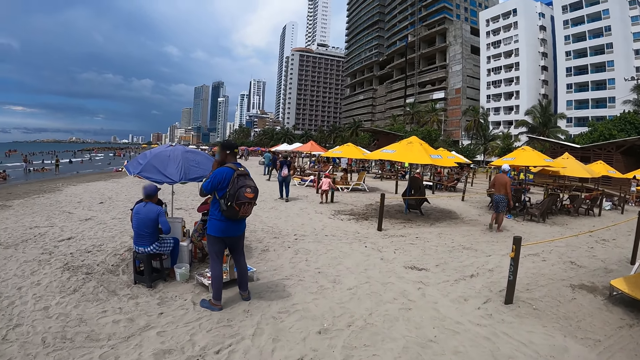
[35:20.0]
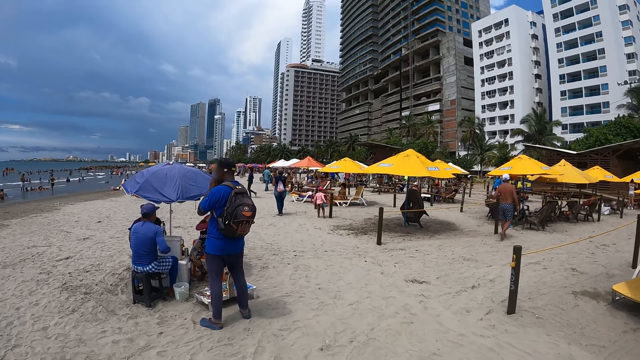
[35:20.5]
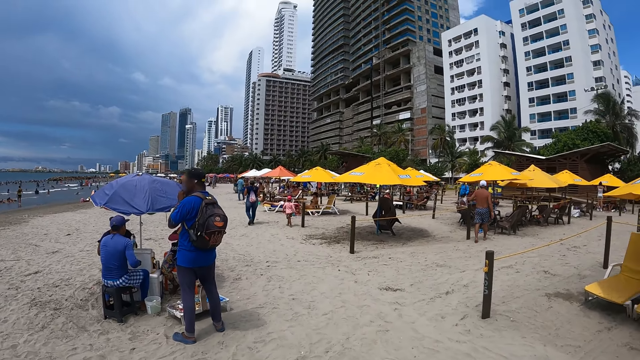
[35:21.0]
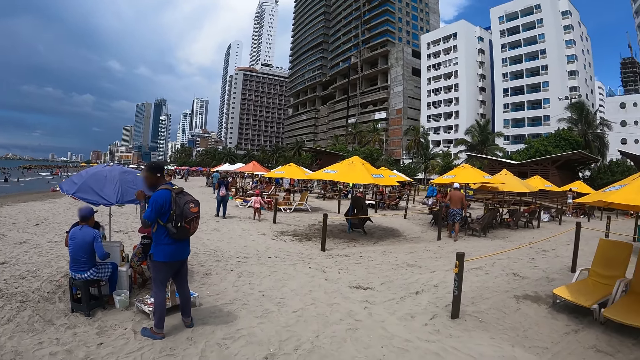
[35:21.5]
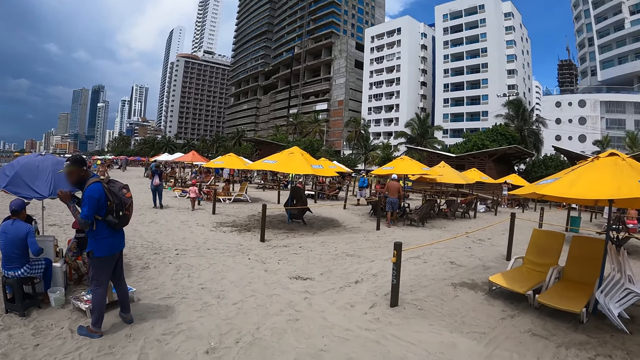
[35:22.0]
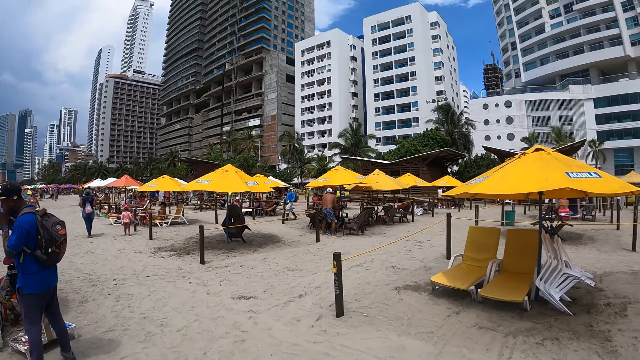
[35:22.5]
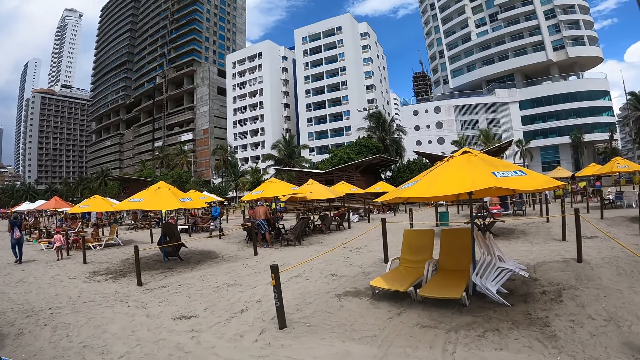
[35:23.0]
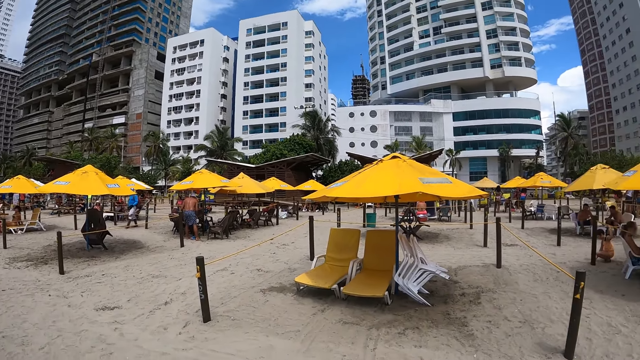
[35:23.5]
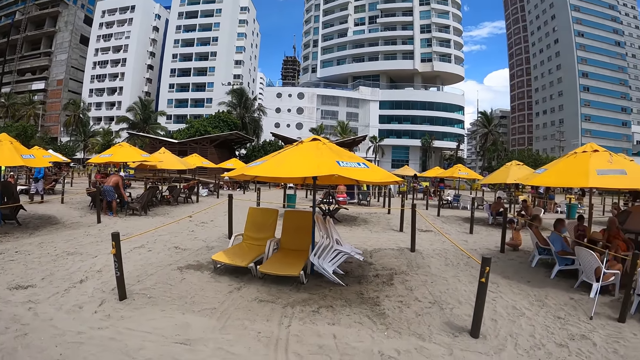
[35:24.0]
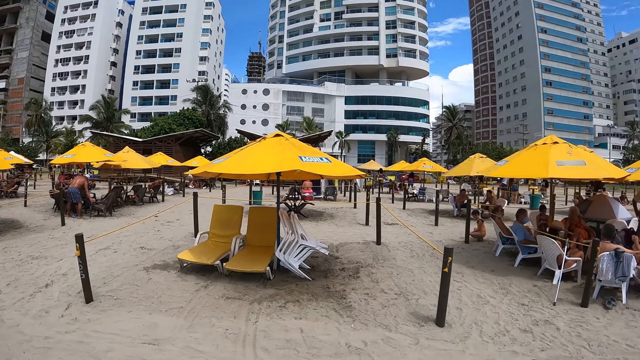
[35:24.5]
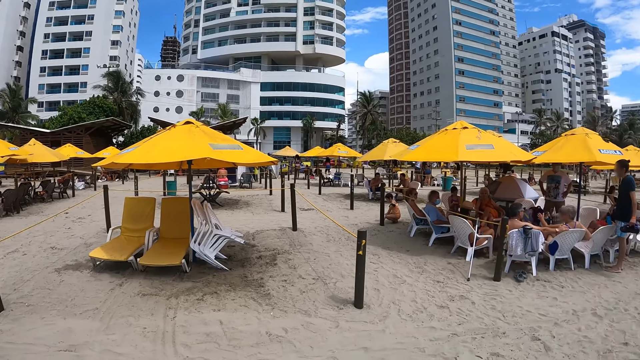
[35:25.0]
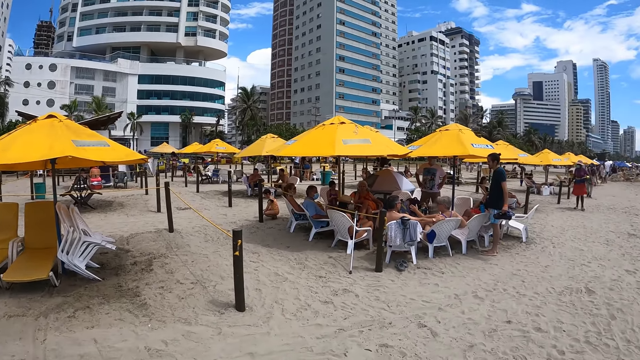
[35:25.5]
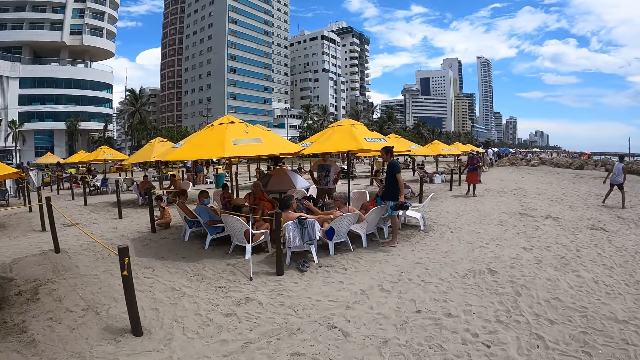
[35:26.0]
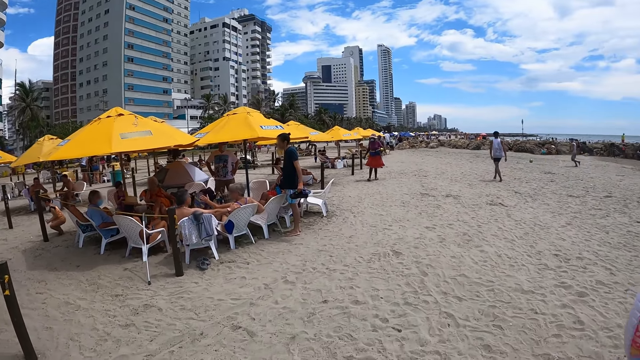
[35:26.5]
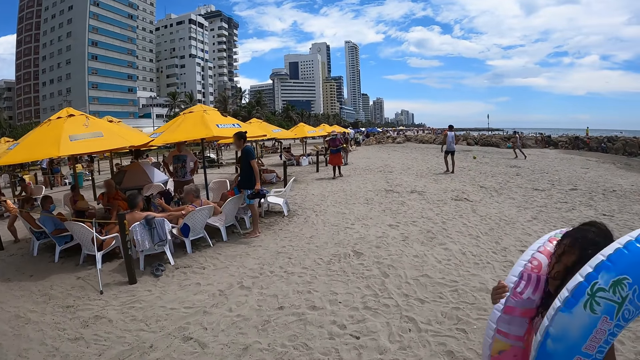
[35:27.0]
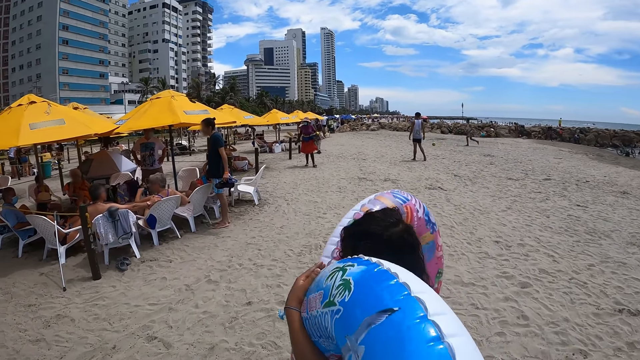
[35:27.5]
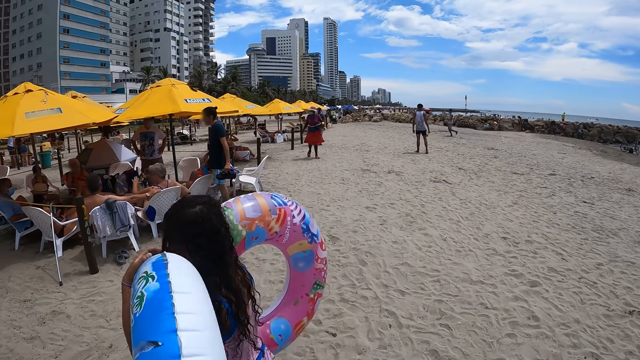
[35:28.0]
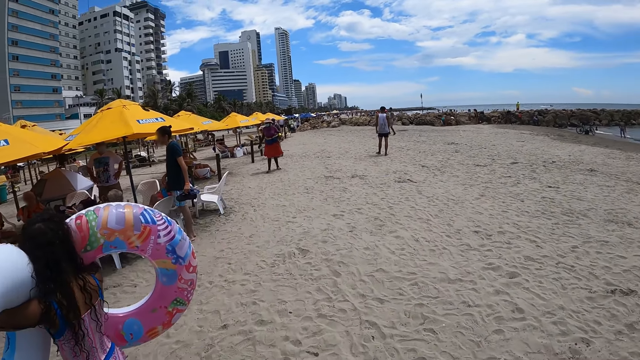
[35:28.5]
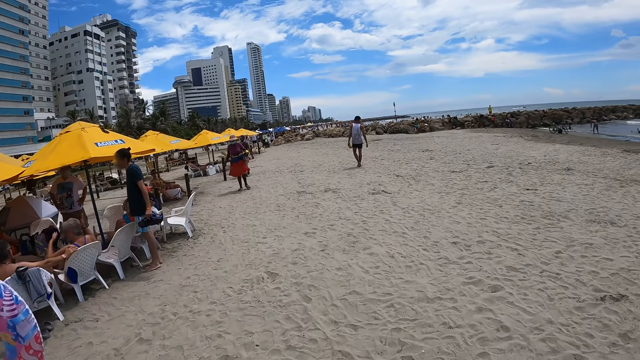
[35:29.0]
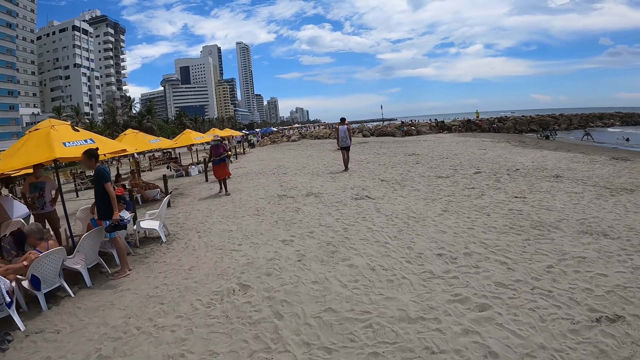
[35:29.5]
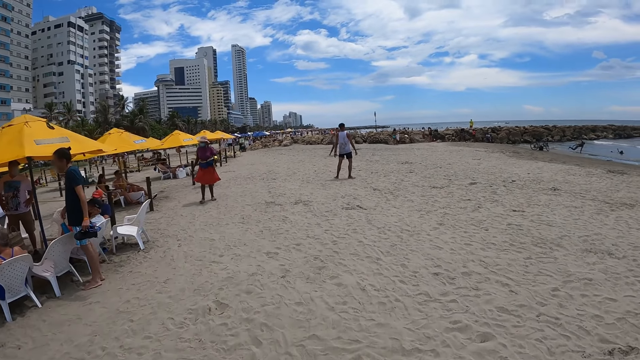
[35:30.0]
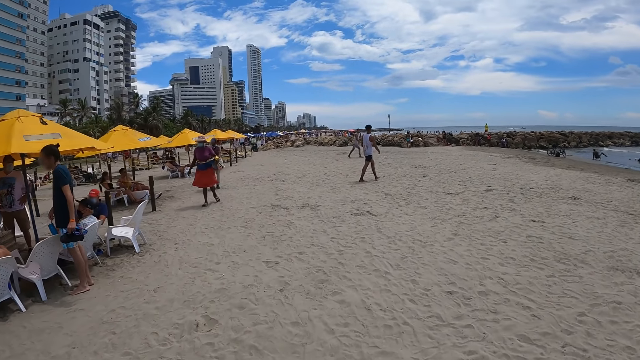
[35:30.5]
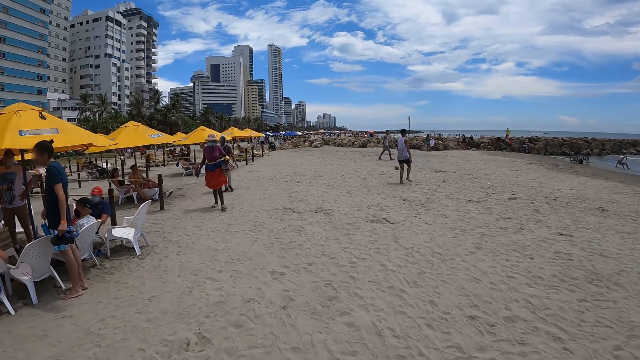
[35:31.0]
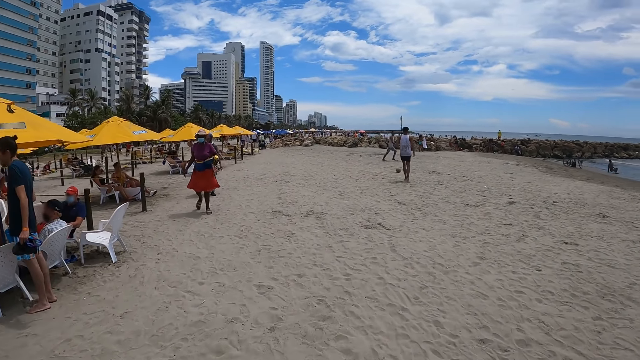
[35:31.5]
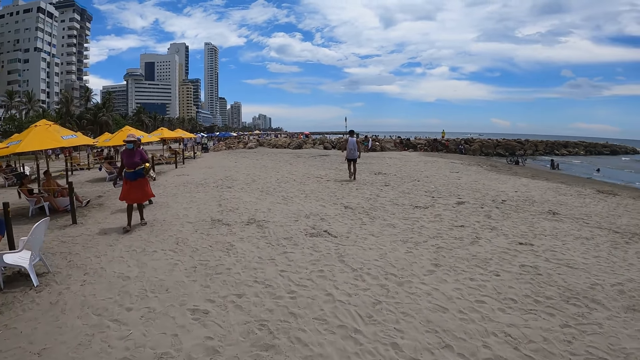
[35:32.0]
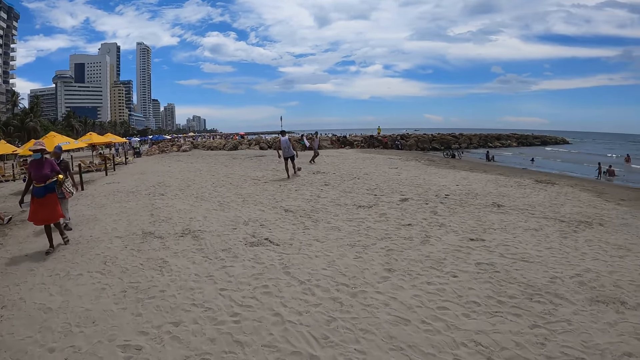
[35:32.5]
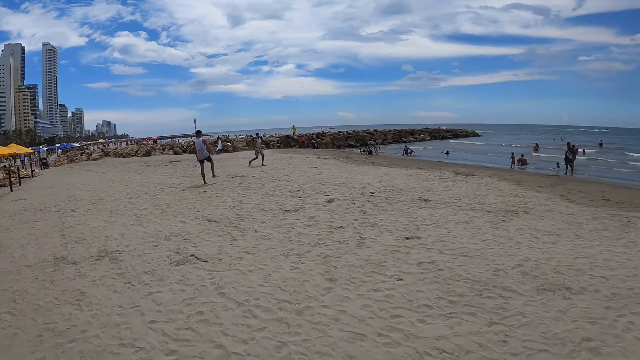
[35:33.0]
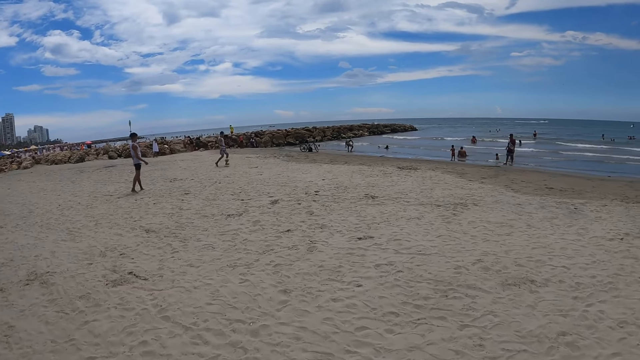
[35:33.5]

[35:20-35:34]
The camera wearer looks around. They walk along.

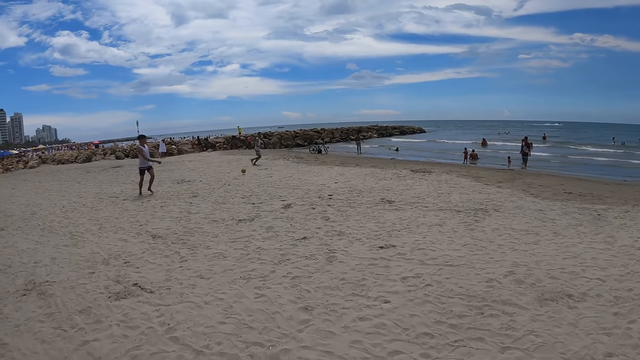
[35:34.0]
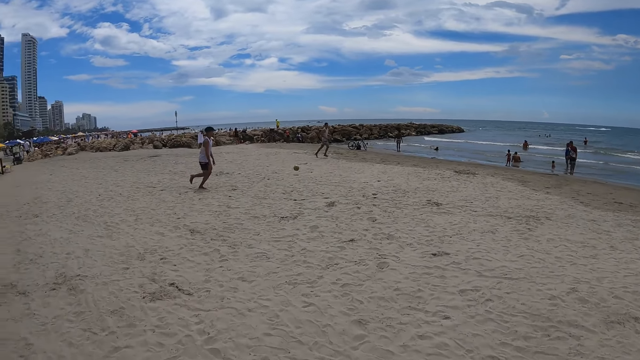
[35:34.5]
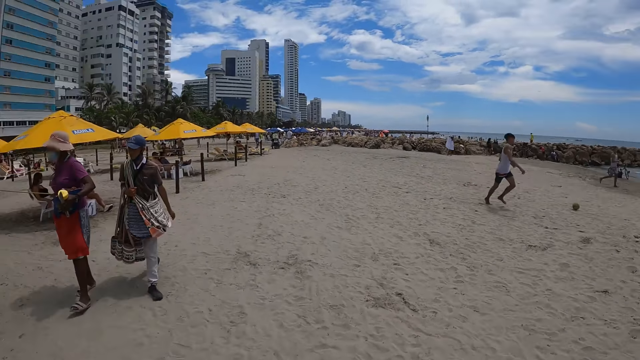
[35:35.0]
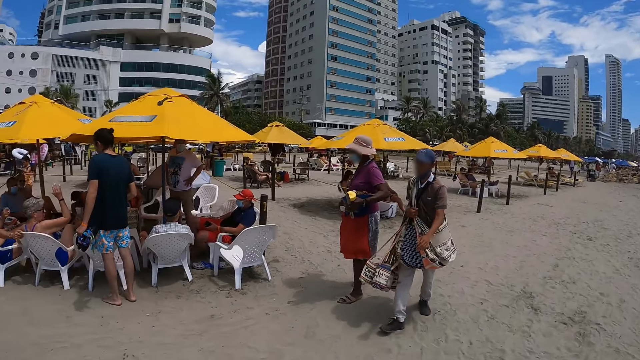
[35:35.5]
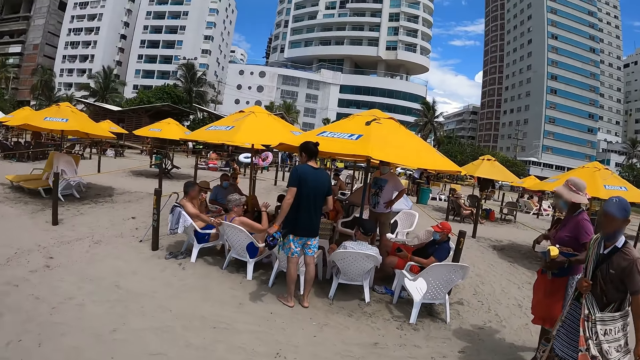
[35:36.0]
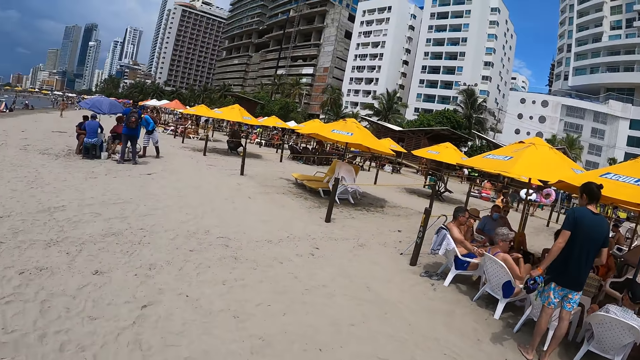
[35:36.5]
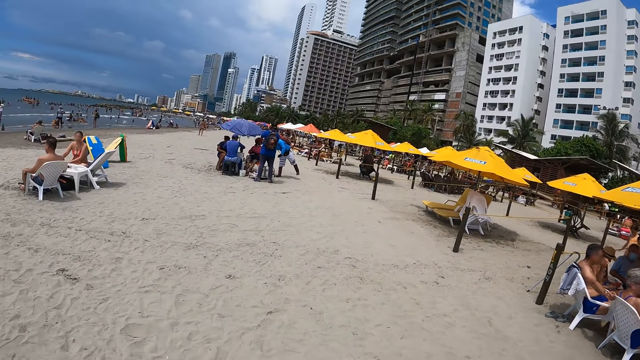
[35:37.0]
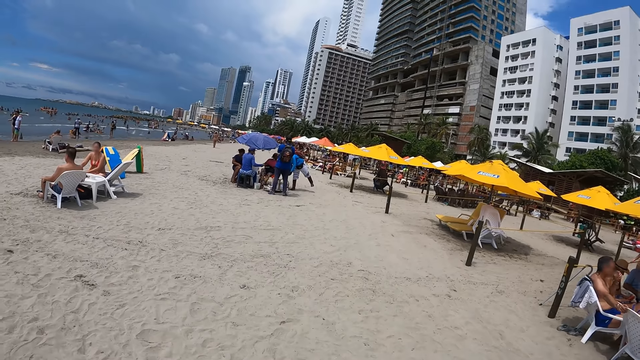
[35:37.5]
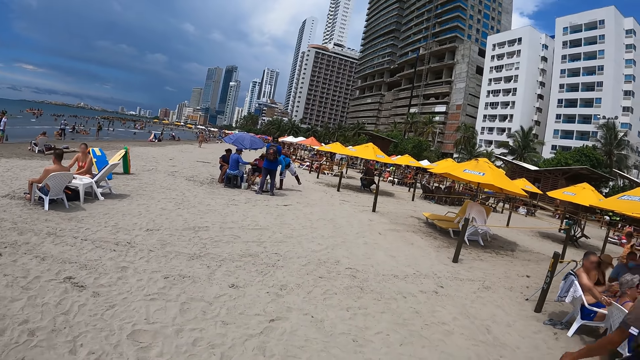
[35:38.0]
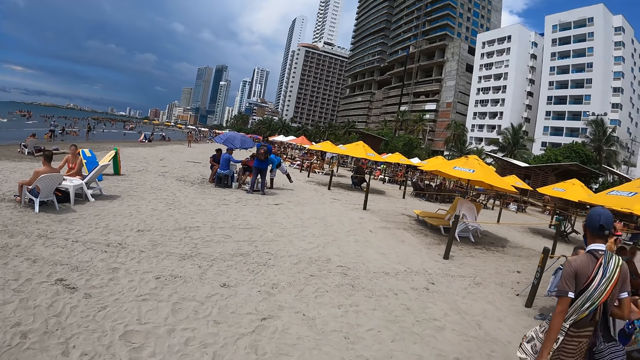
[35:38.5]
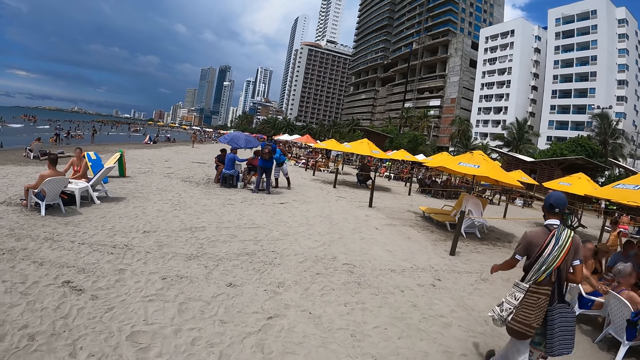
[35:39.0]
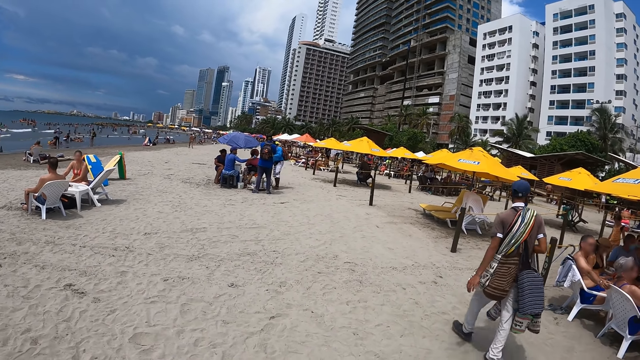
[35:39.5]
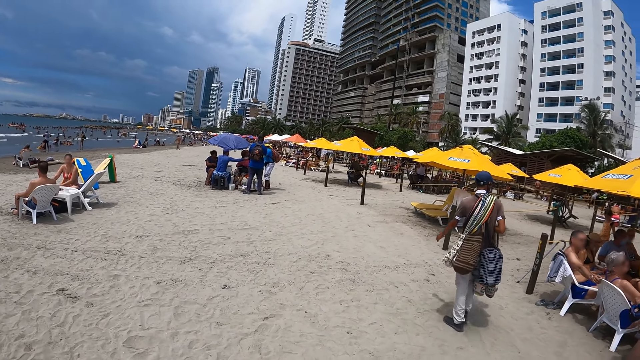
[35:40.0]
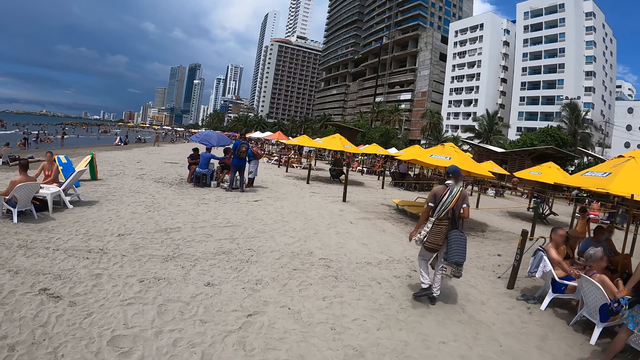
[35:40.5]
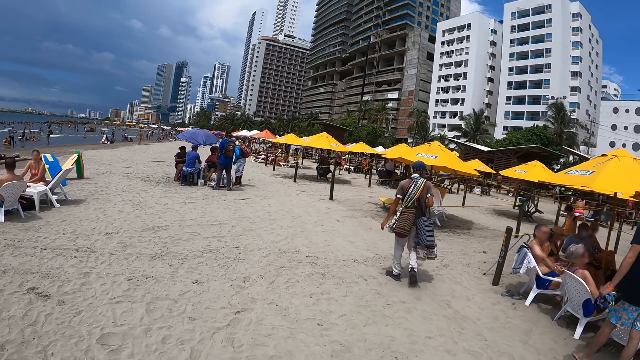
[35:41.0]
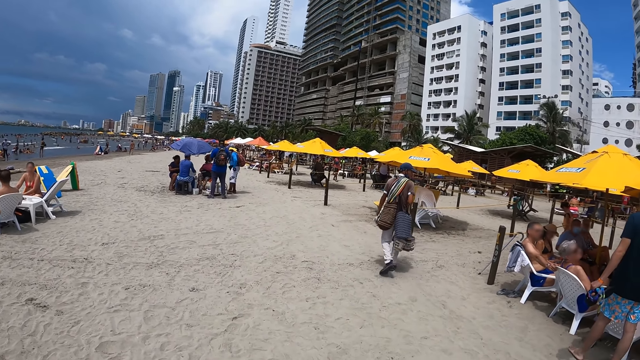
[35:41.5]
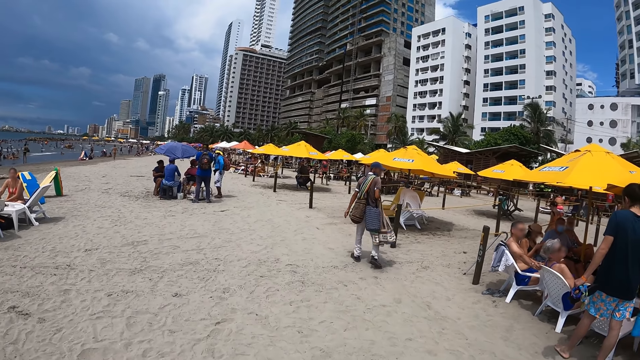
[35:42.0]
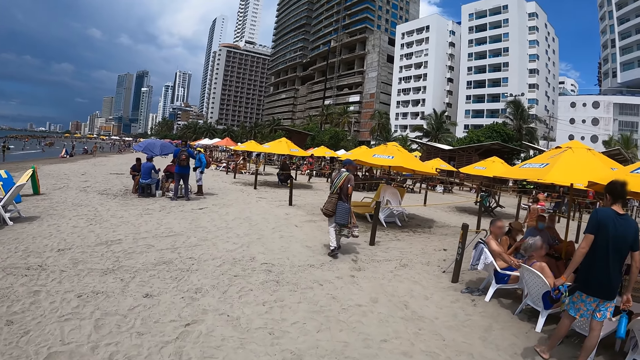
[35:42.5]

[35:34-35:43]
The camera wearer turns around. They look around.
